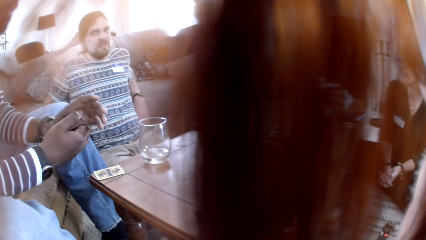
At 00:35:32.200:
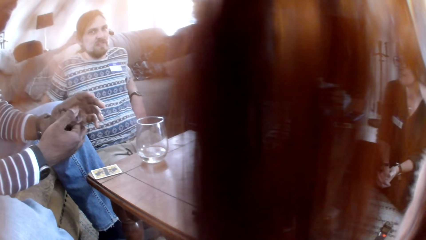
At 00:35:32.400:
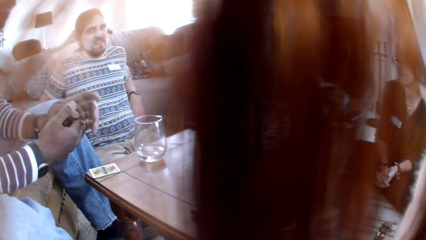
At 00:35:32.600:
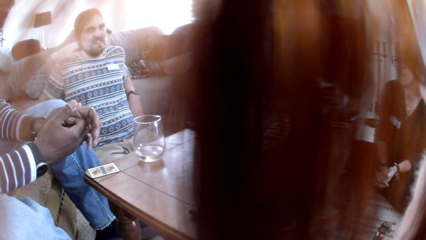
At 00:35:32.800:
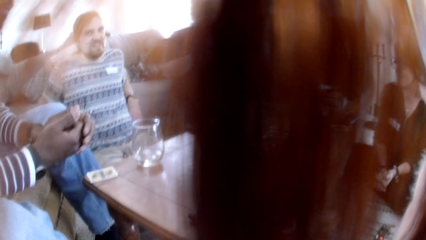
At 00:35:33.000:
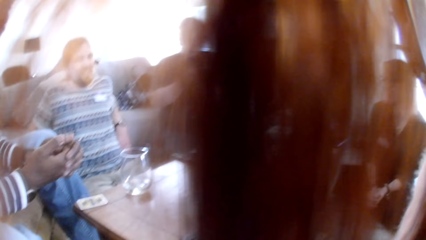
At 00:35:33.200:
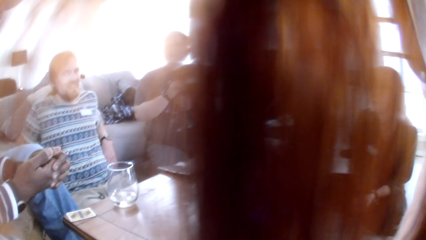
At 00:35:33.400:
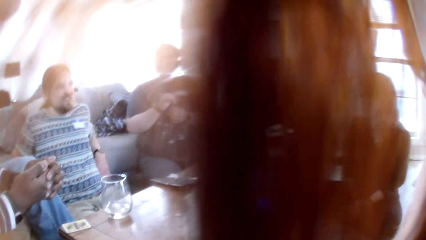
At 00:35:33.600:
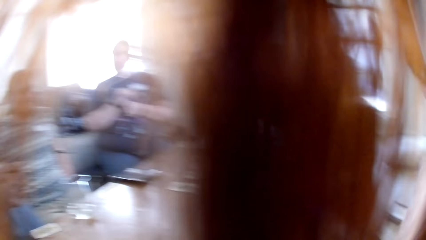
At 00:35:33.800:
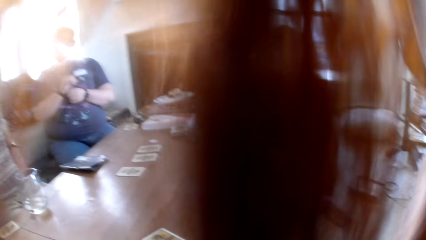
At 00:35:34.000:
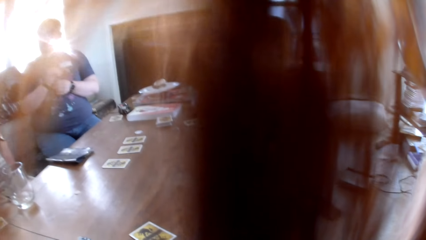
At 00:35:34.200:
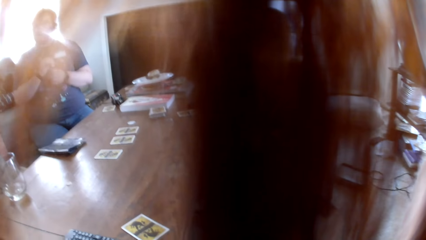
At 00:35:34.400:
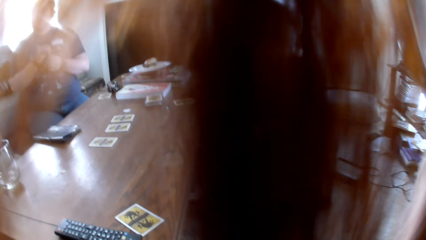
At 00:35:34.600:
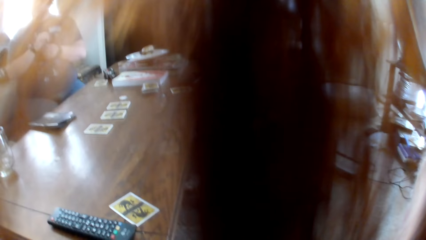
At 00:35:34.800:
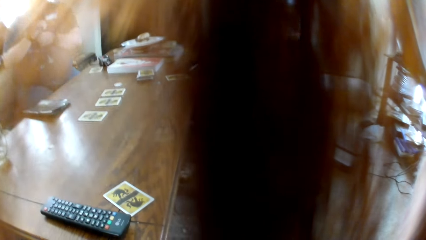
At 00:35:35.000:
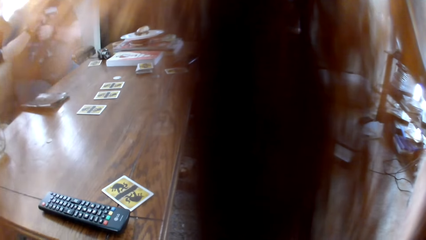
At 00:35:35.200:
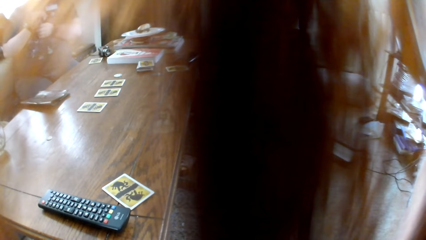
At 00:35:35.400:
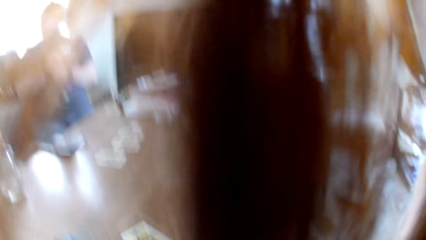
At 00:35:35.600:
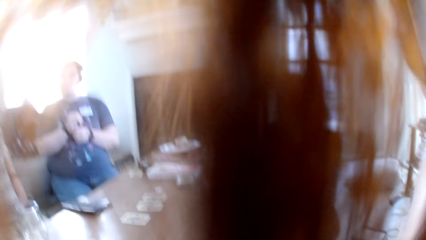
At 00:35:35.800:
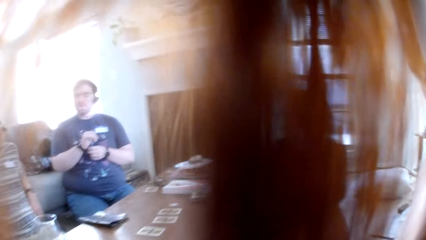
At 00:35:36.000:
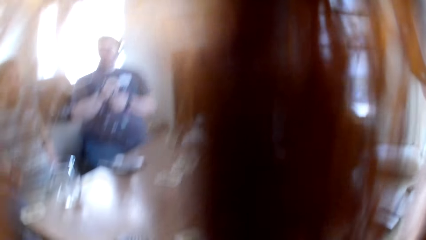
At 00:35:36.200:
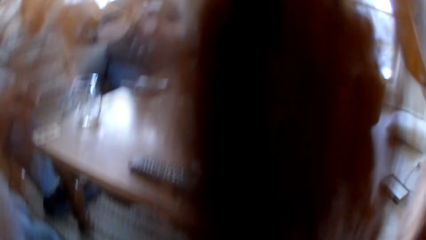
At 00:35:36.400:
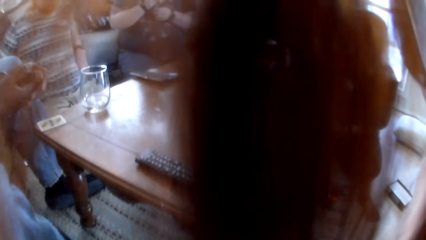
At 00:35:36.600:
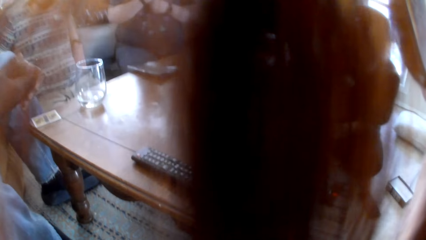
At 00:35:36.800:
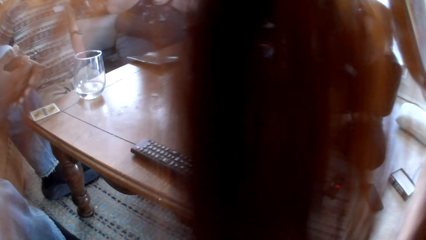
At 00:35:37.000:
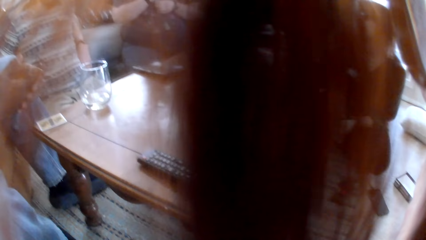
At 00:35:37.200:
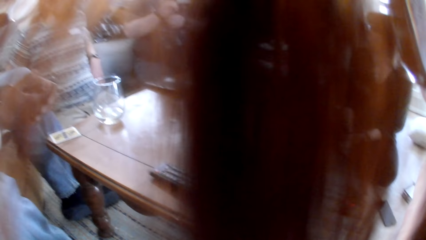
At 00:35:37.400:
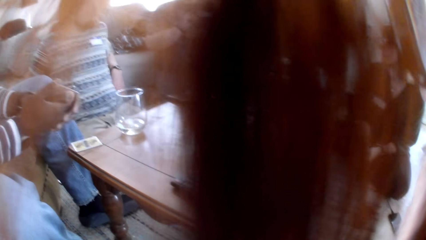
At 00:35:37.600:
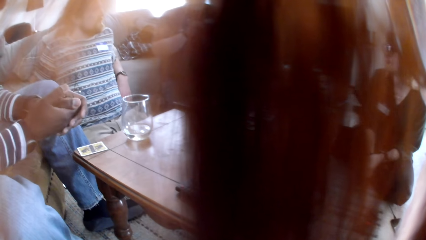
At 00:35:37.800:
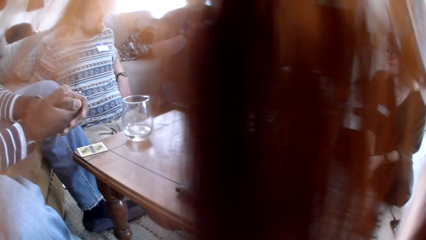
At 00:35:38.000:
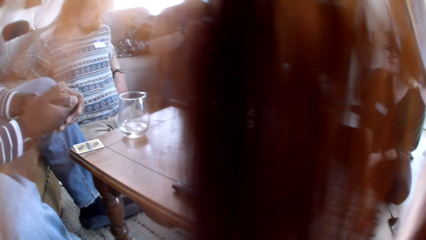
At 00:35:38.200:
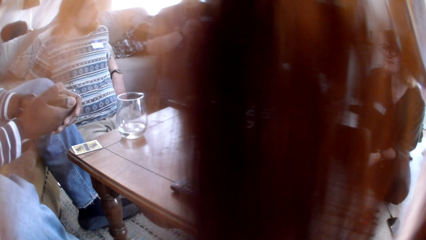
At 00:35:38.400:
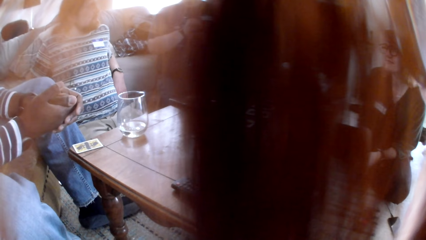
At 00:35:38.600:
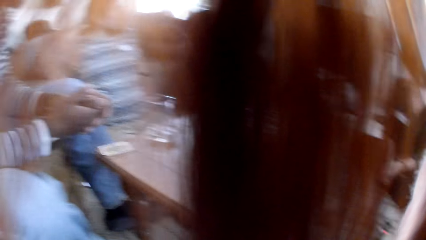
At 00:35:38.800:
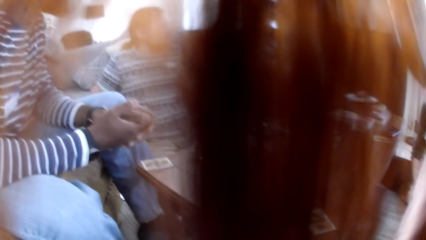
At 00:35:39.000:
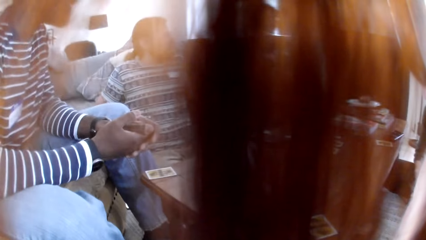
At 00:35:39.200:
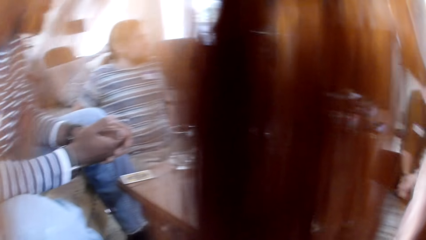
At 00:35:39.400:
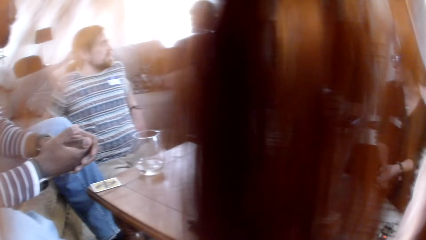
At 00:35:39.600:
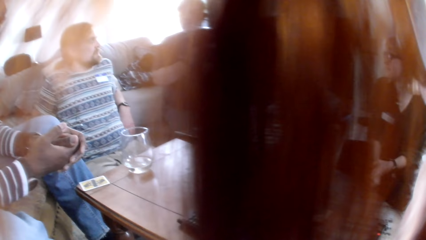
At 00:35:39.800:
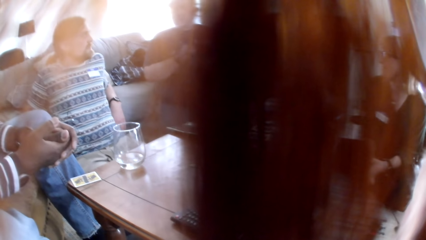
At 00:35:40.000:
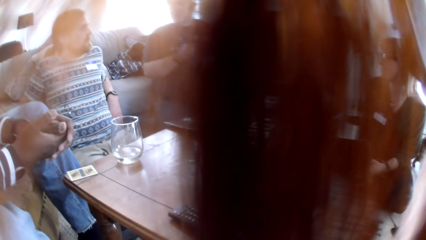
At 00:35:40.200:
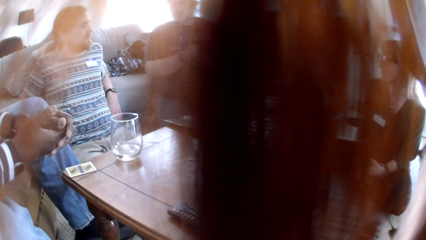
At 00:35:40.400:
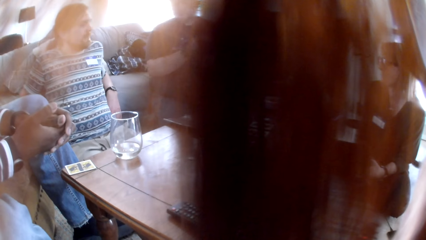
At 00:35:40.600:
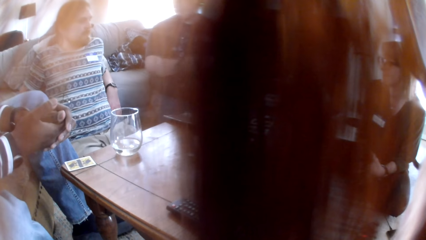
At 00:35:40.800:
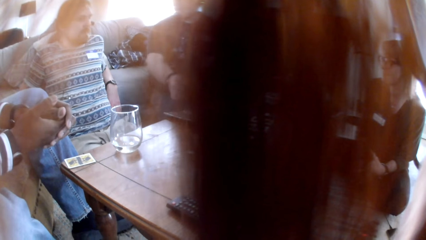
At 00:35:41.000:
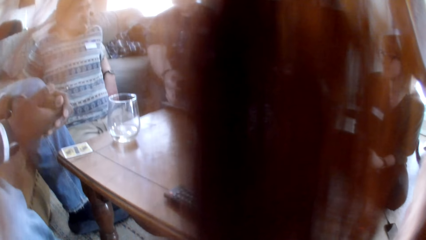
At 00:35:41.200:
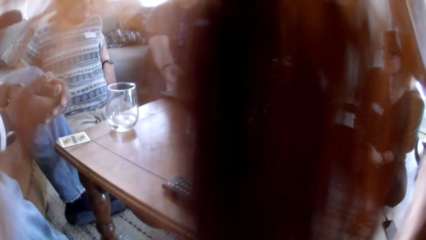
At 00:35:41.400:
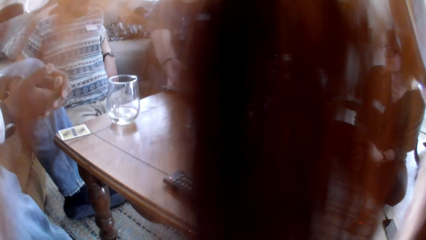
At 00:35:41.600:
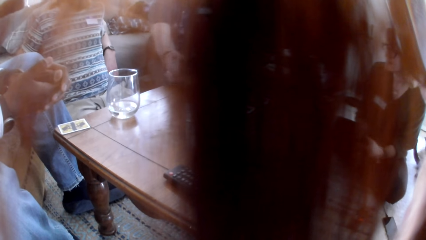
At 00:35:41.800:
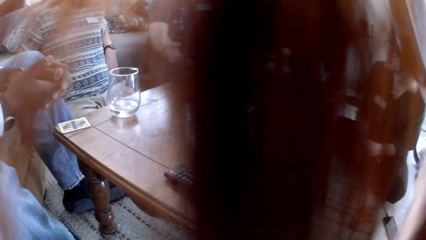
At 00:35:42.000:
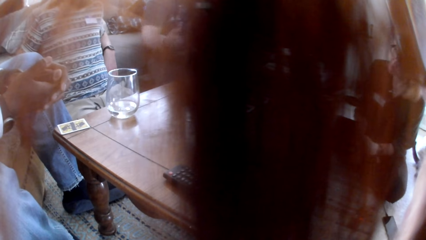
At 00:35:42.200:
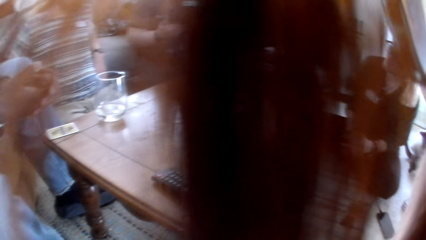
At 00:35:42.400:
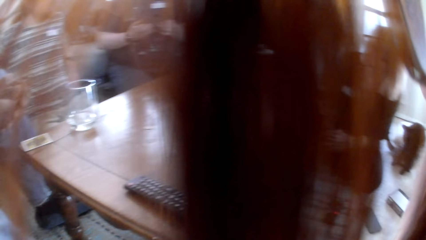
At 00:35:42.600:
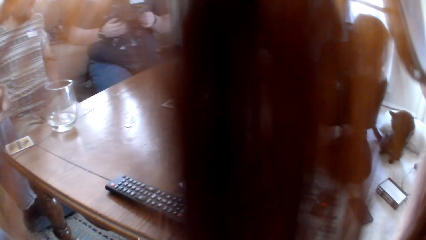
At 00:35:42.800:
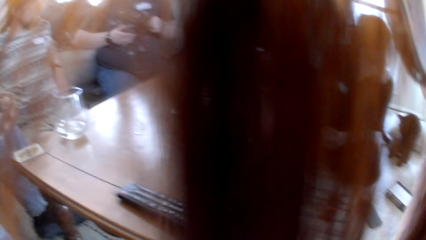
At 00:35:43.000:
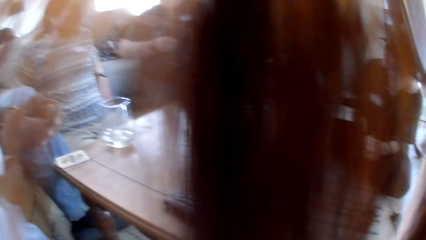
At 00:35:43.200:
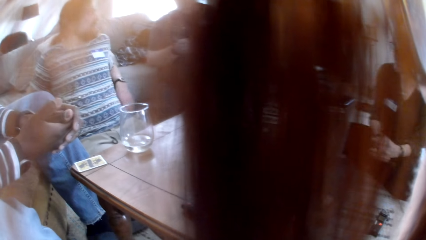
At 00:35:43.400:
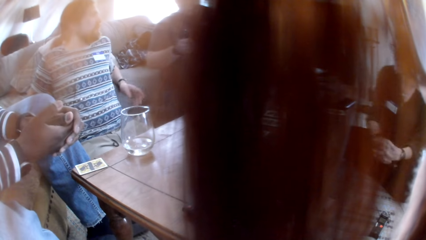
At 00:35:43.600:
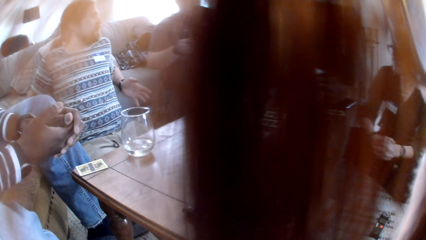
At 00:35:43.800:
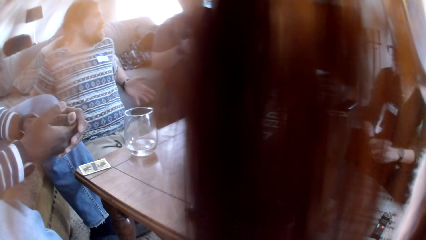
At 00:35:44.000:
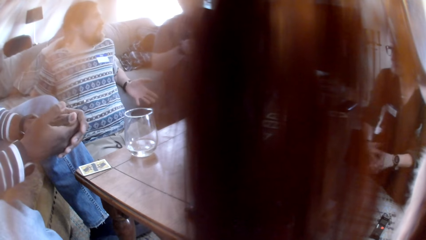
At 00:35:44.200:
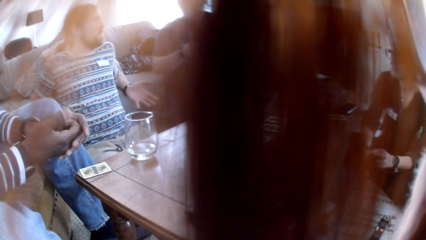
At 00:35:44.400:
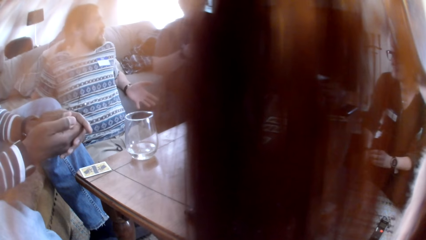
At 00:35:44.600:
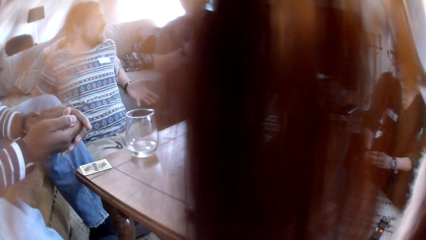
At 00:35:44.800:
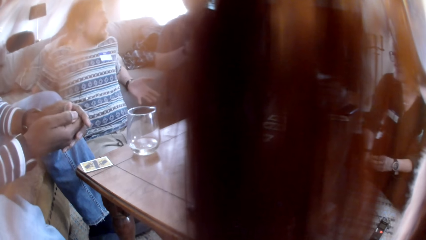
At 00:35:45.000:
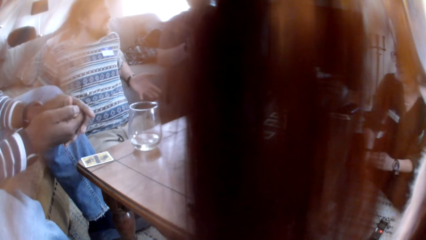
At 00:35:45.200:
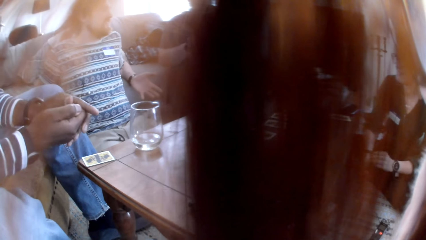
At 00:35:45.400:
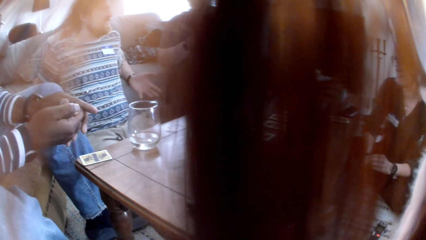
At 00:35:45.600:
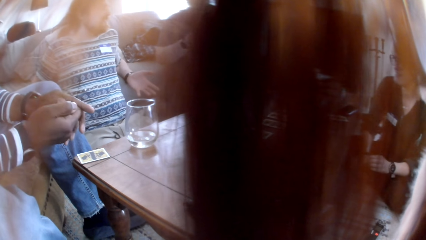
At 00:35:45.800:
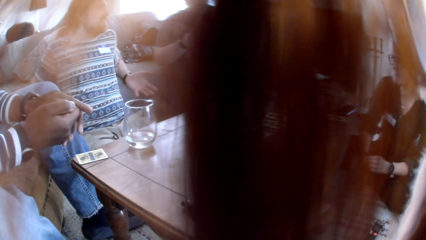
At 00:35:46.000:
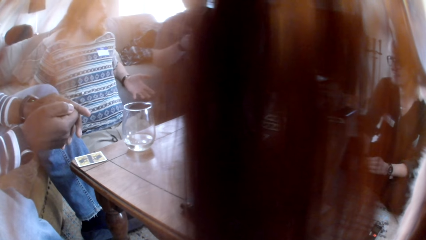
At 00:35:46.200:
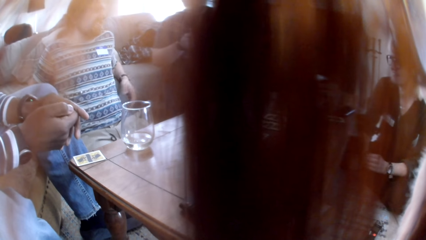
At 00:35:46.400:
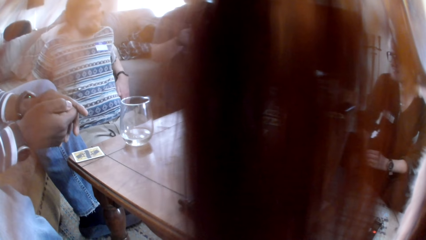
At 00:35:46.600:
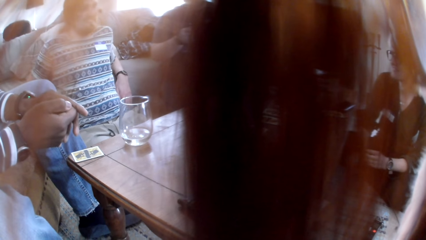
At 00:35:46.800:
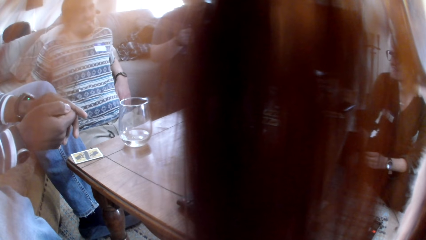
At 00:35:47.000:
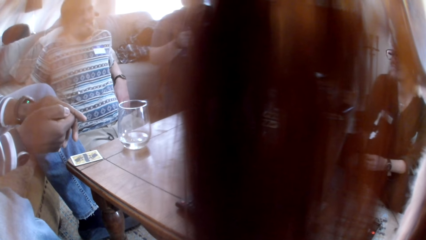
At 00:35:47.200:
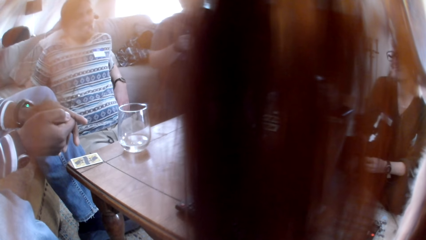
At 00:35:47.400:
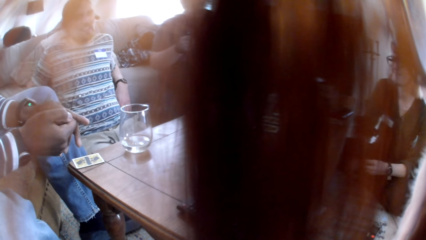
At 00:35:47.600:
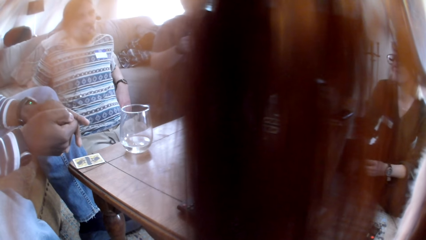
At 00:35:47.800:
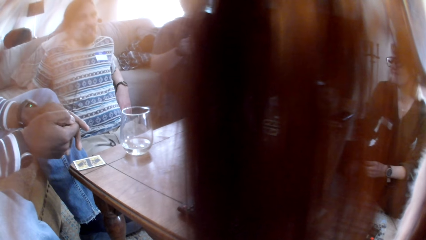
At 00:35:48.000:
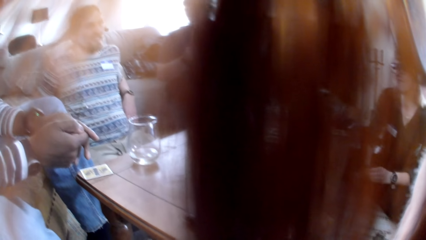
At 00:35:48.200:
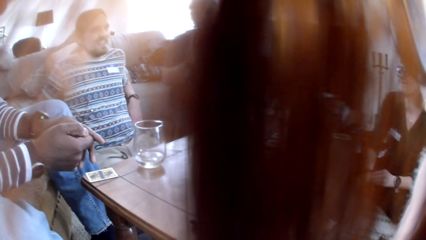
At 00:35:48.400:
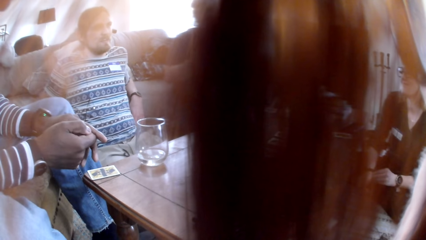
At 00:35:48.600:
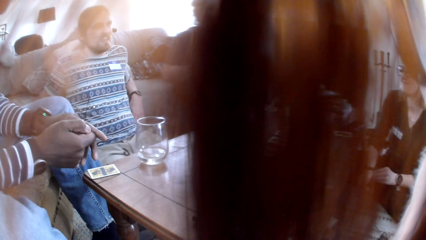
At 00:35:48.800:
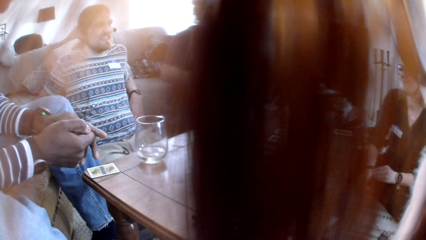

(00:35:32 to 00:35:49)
A woman responds to a man. The camera wearer looks at the woman. They look at the colleagues. Another man talks to the colleagues. The other man takes a booklet. The first man talks to the colleagues.
